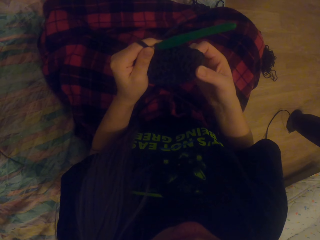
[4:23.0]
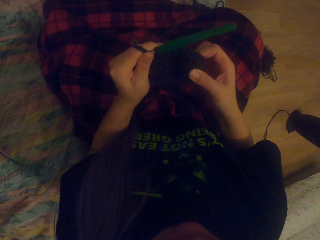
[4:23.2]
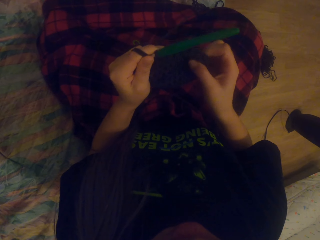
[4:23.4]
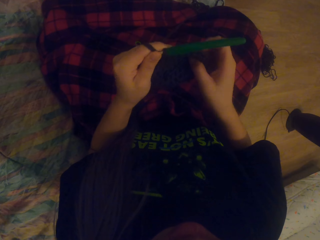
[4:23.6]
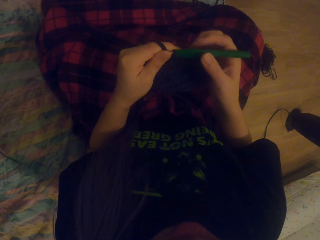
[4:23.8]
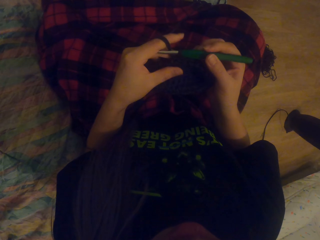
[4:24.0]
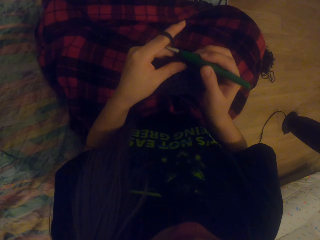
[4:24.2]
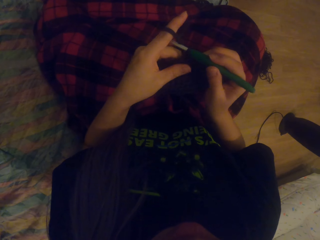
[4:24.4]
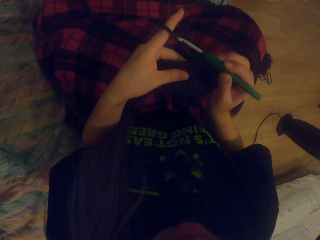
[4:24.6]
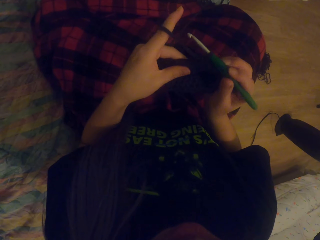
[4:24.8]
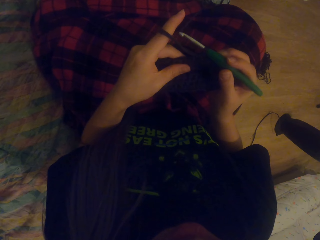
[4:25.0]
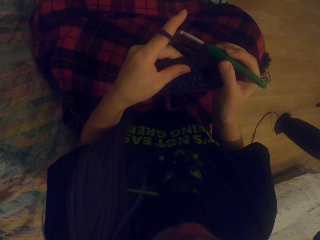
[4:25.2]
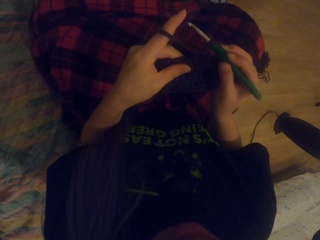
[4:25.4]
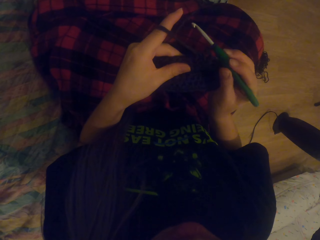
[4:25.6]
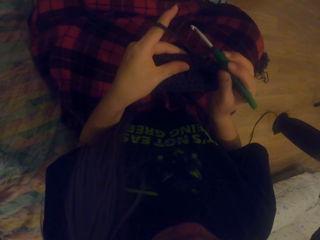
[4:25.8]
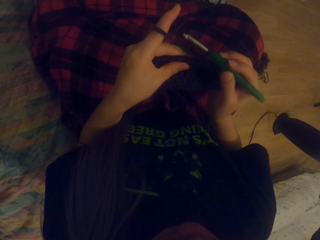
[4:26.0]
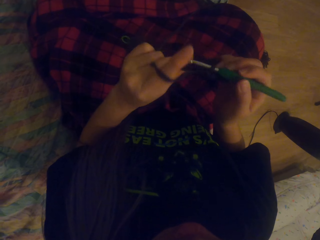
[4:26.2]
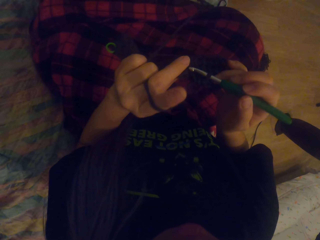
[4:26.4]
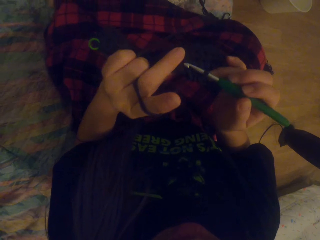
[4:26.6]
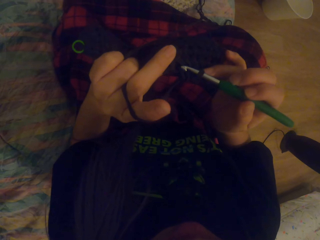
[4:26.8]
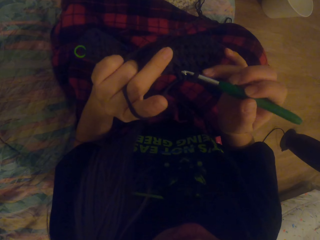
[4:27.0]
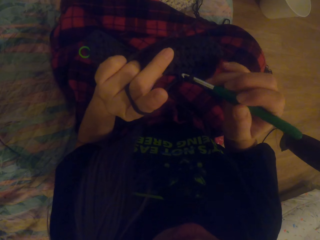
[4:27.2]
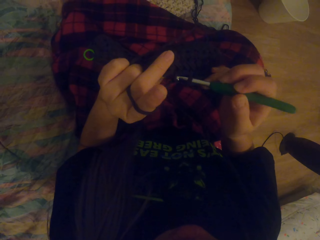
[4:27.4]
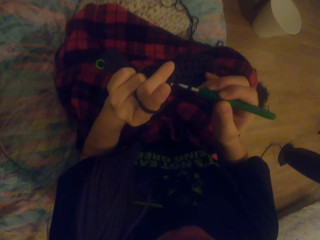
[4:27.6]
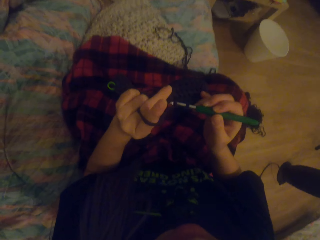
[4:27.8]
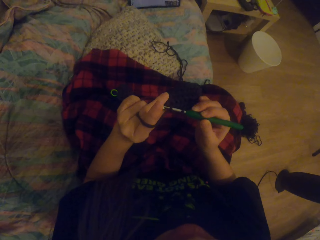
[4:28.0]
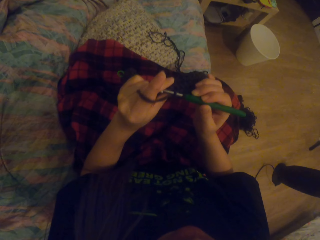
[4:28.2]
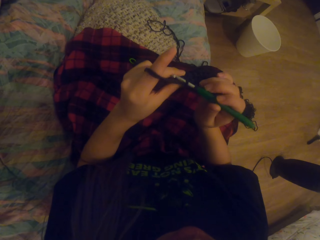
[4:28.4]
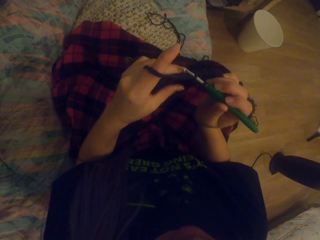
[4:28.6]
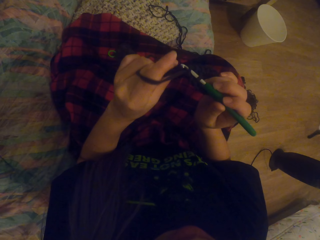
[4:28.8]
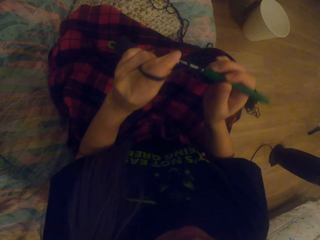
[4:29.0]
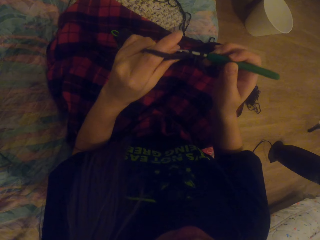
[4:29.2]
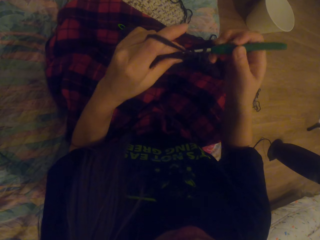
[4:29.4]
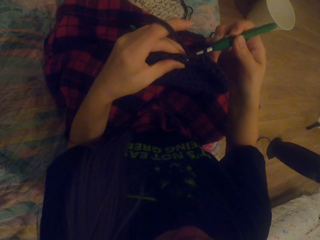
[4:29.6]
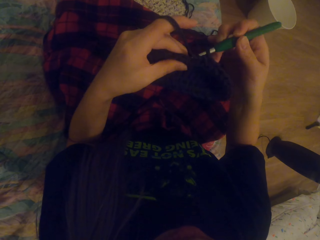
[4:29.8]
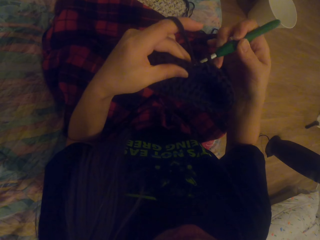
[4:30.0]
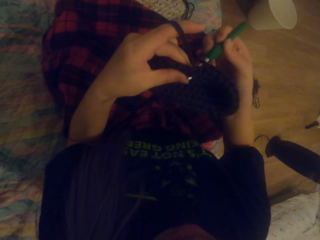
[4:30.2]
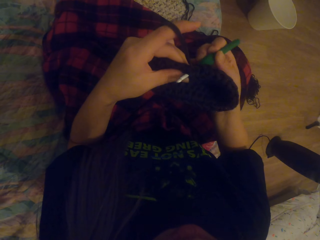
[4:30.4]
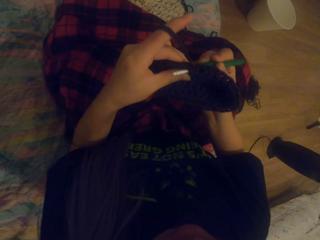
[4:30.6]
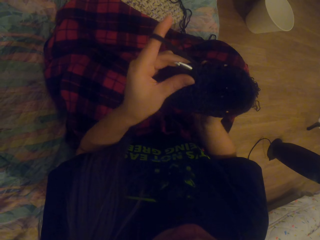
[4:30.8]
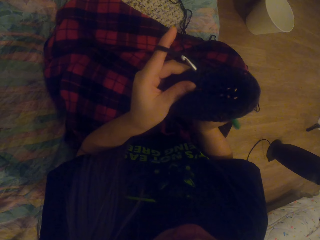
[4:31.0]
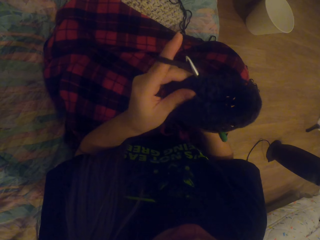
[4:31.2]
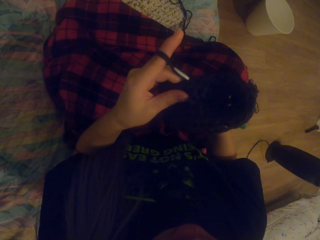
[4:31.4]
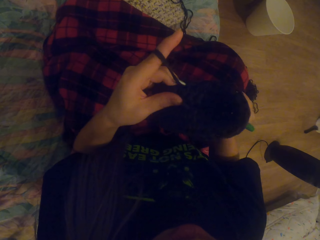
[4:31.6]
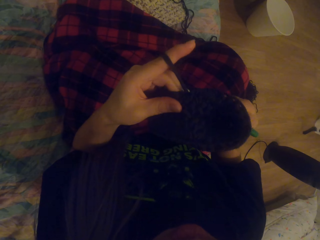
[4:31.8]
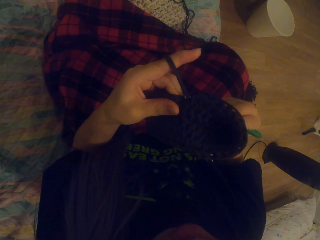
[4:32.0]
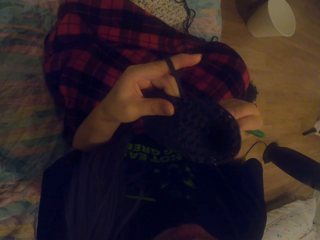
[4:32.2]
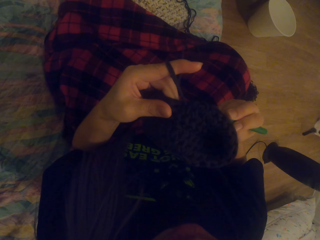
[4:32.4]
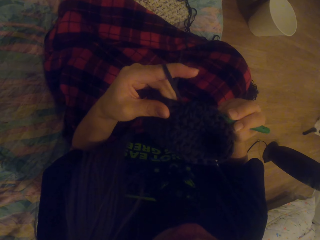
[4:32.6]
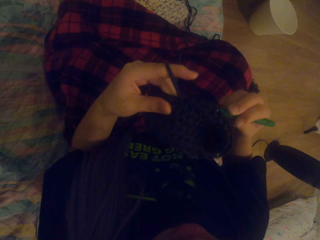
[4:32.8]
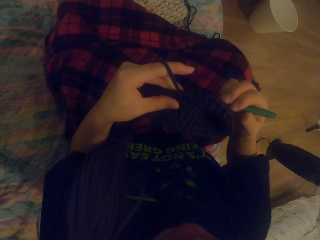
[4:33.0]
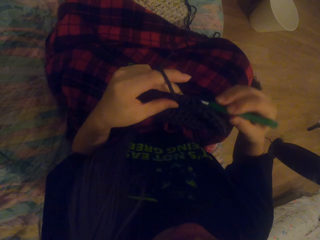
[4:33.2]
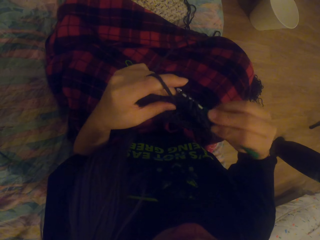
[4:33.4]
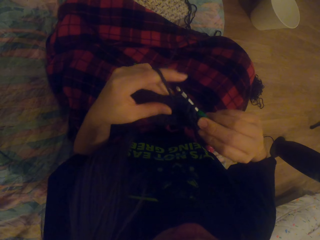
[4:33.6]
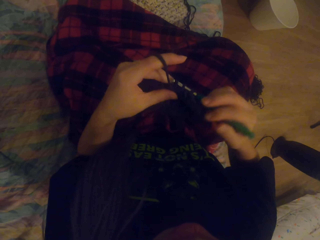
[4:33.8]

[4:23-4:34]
The camera wearer crochets using a yarn and a crochet hook.

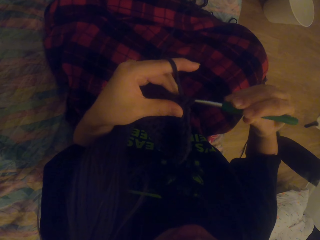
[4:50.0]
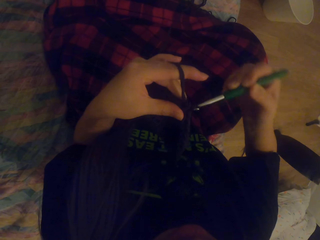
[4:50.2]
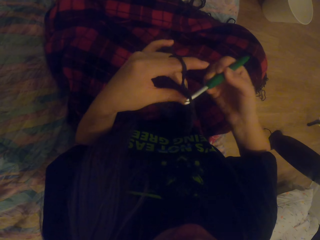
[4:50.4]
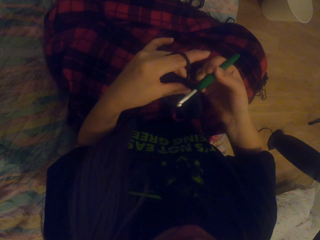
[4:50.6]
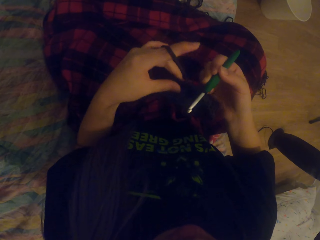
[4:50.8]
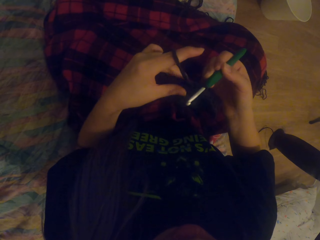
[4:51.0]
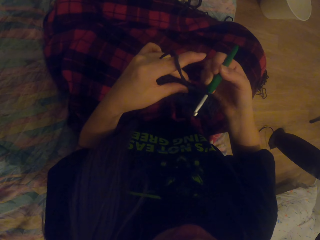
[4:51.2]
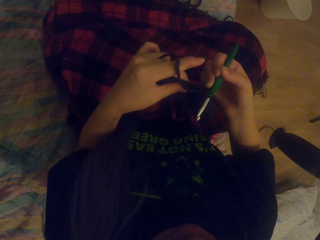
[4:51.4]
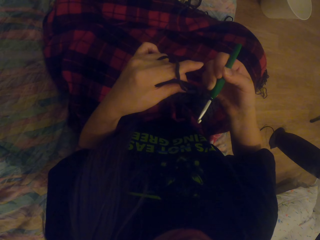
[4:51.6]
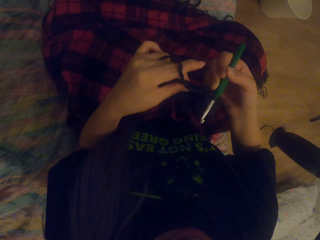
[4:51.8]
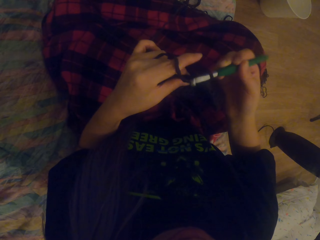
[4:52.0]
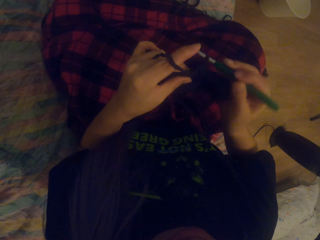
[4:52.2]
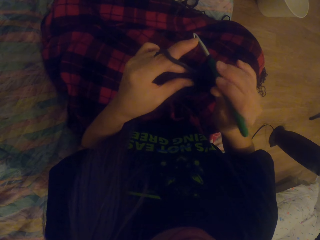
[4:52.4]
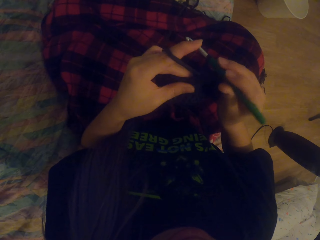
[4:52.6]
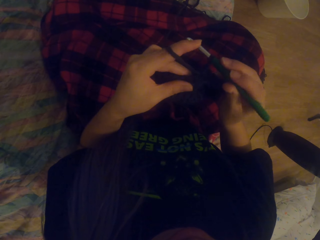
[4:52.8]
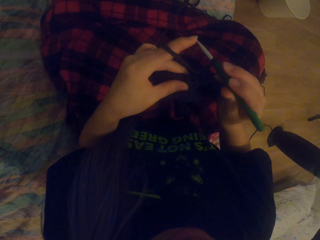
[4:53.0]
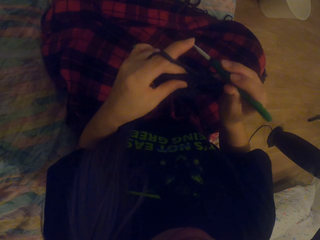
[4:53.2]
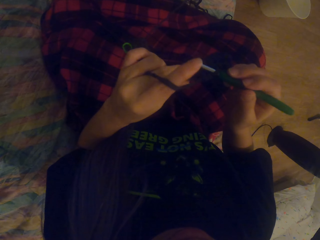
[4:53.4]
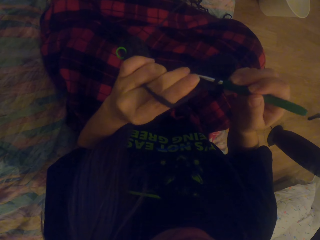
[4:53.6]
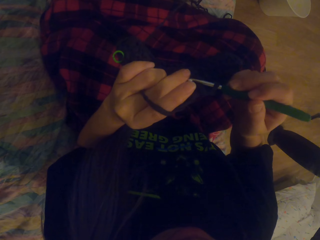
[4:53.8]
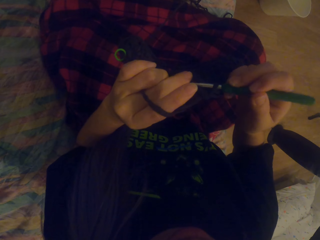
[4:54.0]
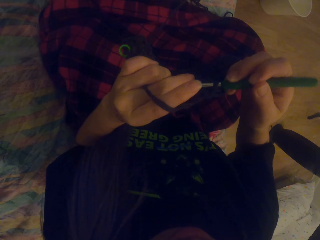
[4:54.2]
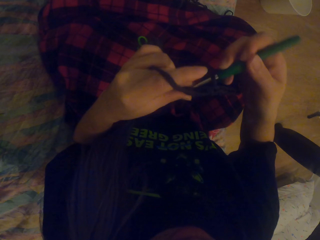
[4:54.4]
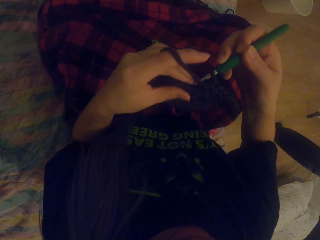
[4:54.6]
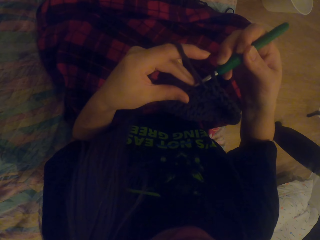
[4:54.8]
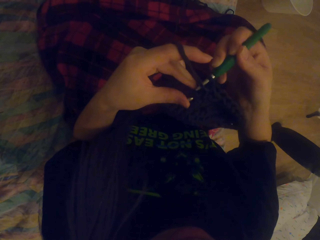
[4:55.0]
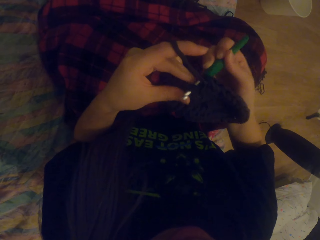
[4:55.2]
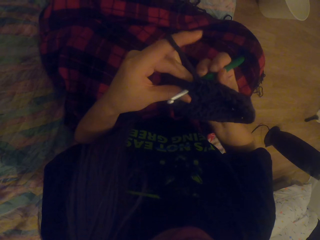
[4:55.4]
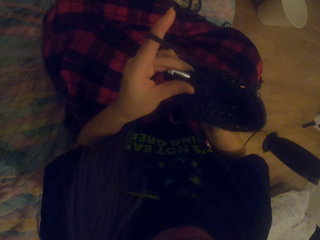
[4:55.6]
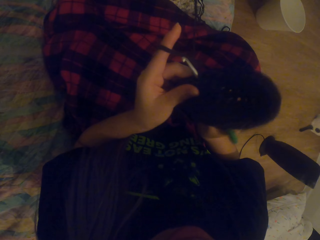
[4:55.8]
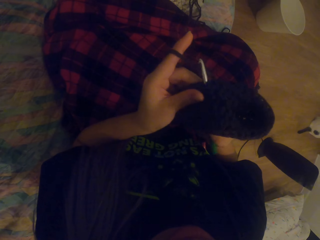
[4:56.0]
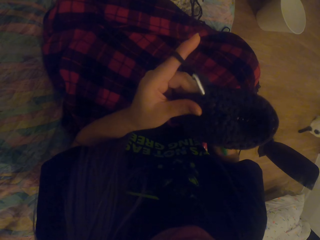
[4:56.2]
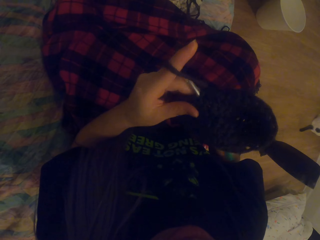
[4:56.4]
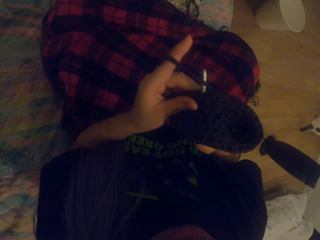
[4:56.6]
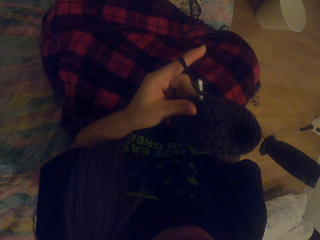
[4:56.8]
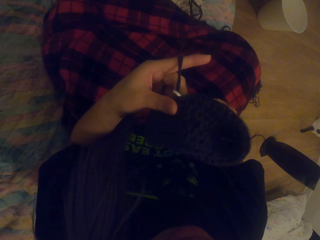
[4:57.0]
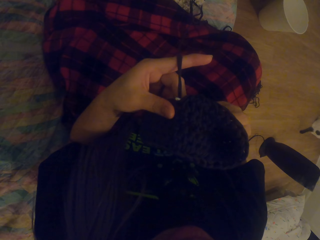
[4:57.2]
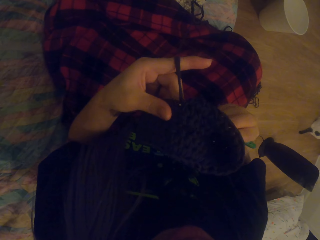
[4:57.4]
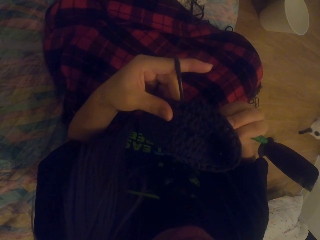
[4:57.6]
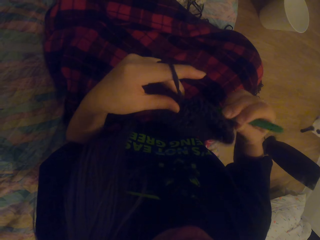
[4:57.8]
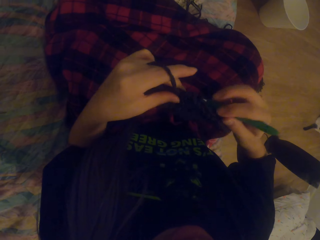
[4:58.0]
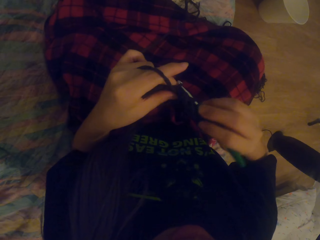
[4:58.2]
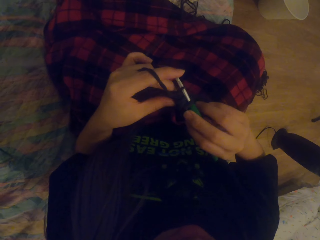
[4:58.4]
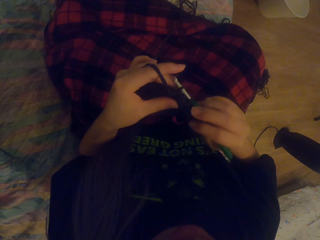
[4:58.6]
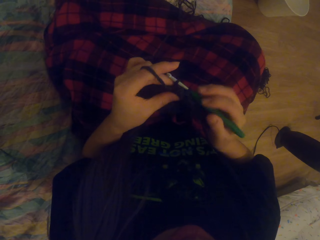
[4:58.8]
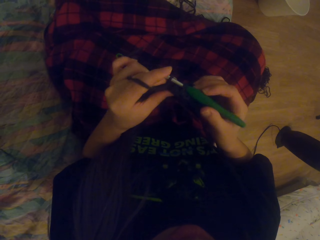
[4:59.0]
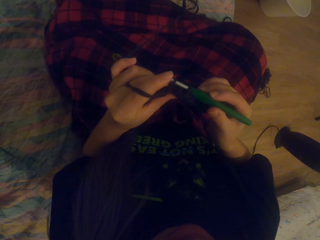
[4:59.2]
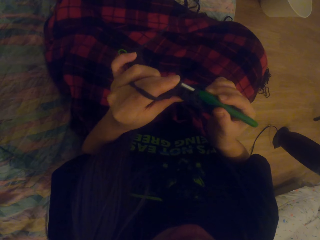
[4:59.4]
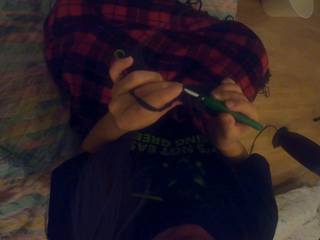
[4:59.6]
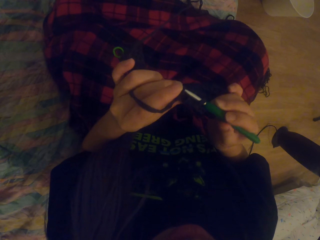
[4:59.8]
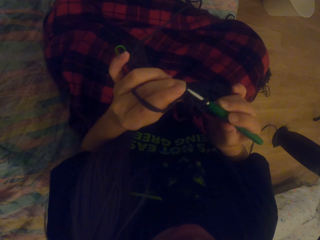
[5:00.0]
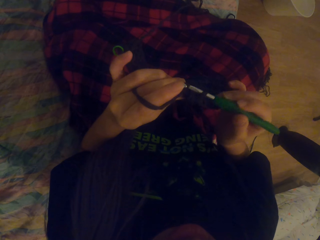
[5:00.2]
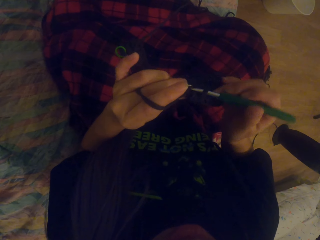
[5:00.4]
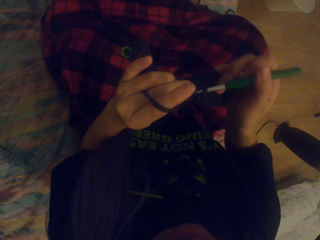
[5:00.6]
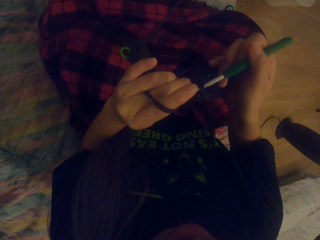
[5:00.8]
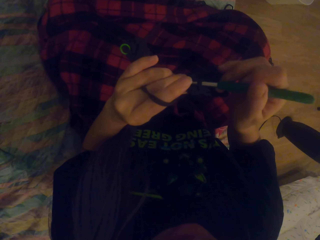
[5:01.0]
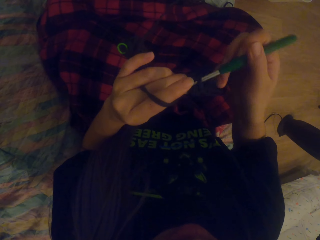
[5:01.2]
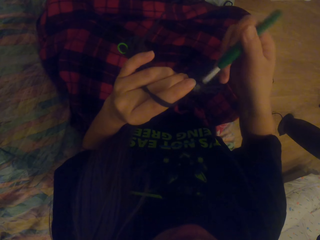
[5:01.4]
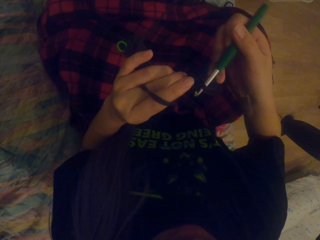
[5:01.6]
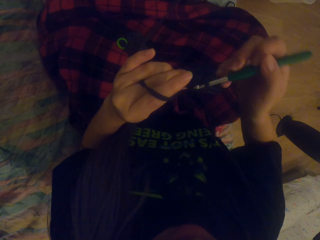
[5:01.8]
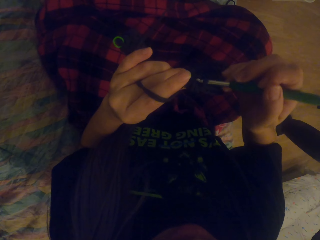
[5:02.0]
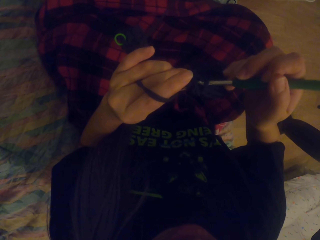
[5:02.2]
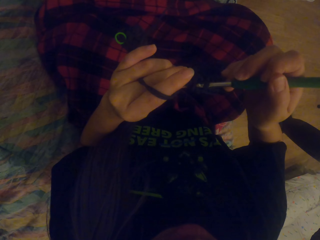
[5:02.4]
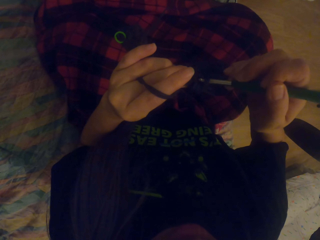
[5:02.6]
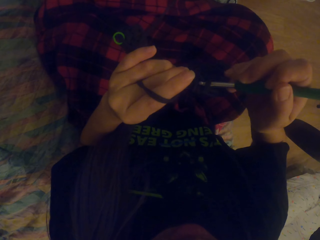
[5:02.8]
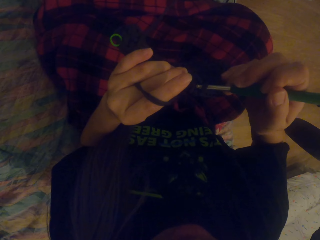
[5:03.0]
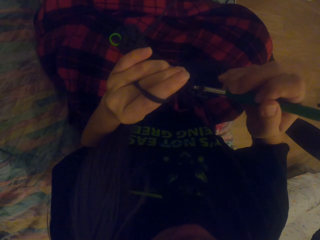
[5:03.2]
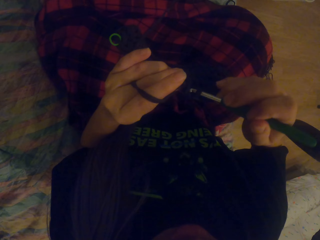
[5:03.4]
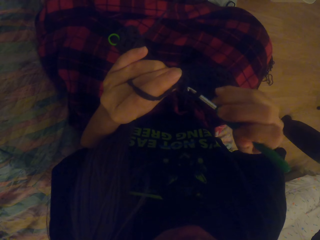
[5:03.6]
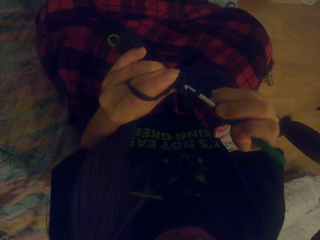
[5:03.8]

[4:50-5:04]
The camera wearer pulls the yarn with the hook. They crochet using the yarn and the crochet hook.
